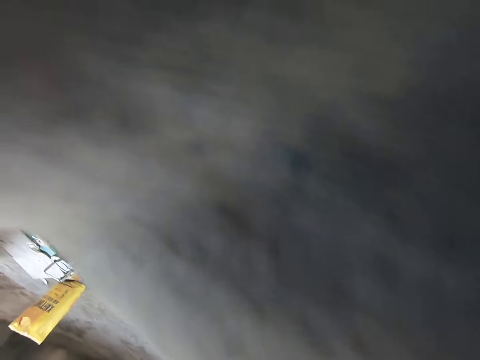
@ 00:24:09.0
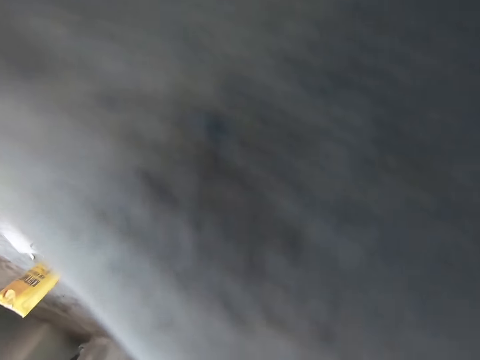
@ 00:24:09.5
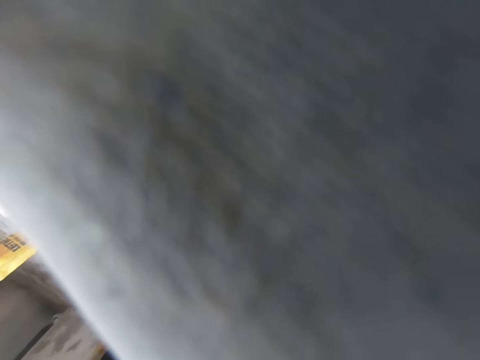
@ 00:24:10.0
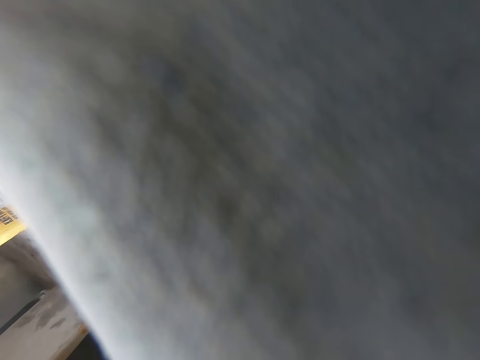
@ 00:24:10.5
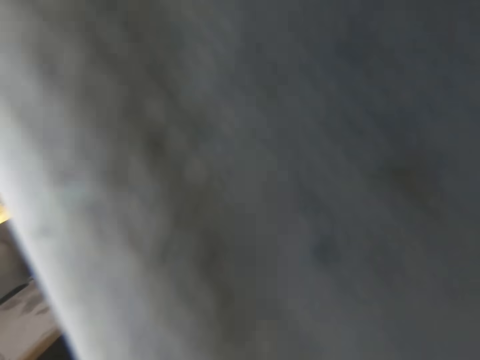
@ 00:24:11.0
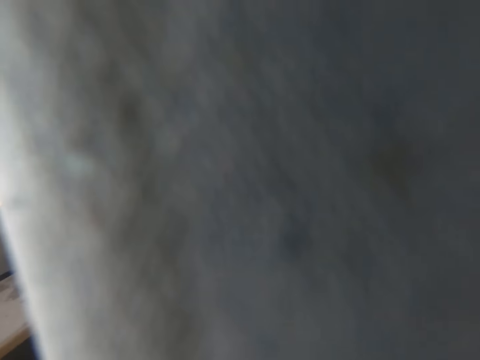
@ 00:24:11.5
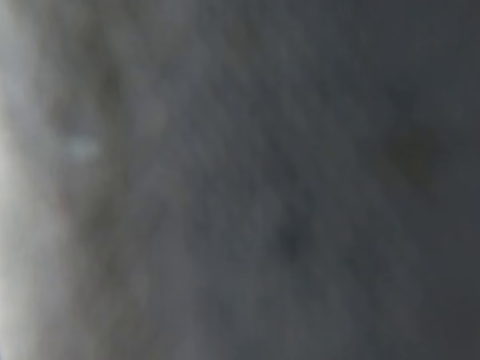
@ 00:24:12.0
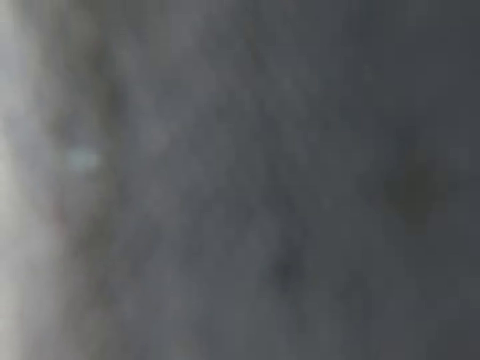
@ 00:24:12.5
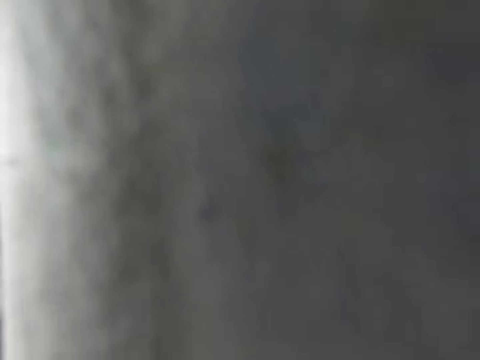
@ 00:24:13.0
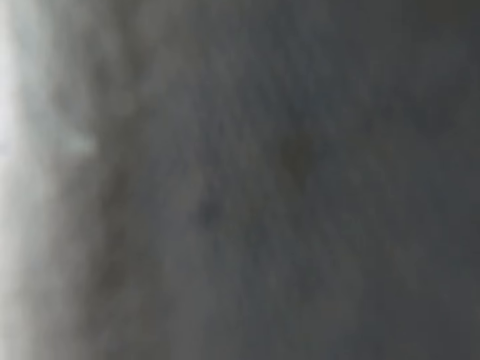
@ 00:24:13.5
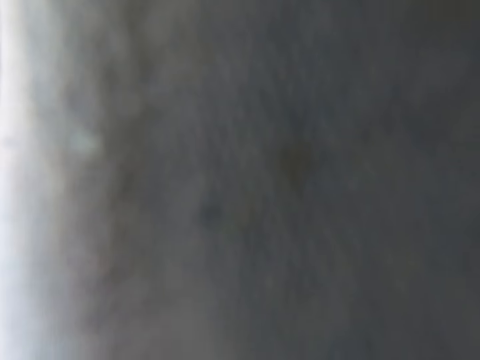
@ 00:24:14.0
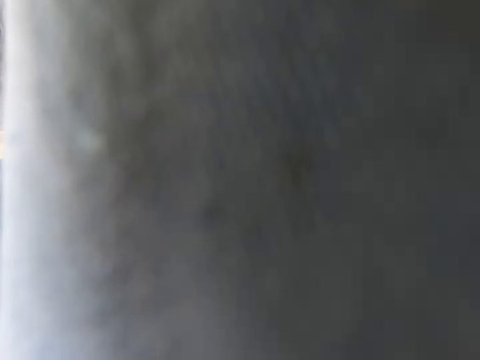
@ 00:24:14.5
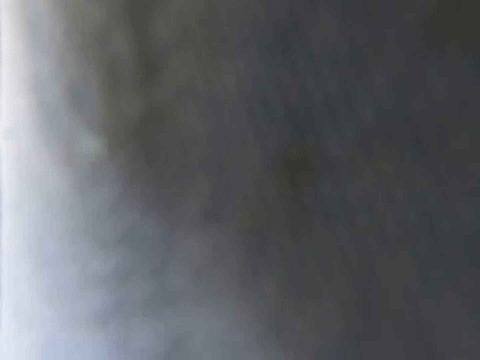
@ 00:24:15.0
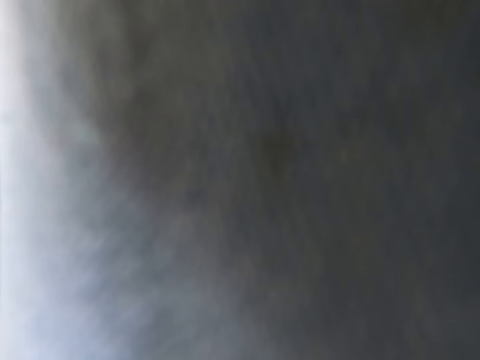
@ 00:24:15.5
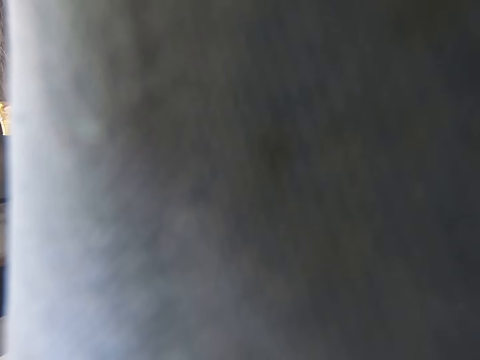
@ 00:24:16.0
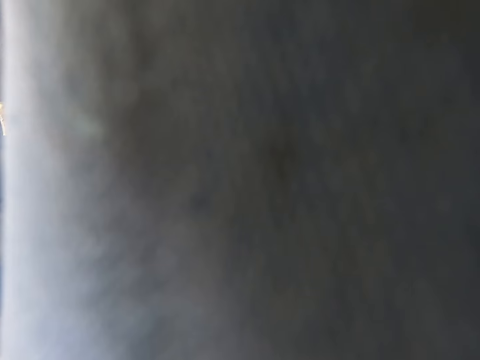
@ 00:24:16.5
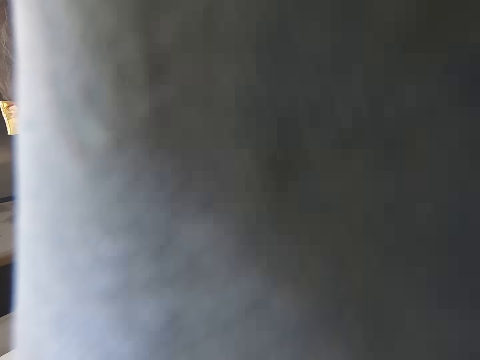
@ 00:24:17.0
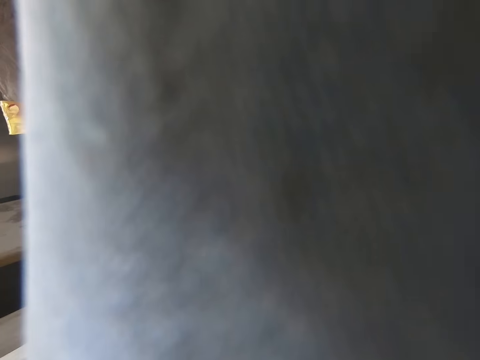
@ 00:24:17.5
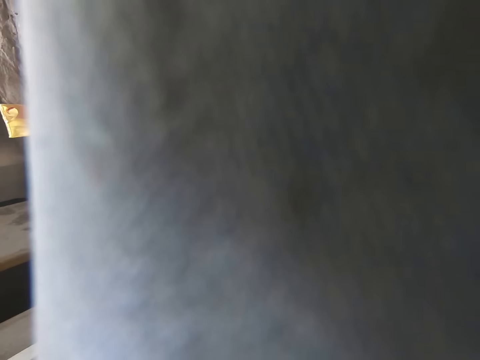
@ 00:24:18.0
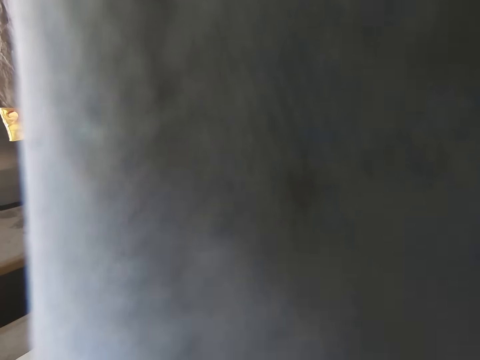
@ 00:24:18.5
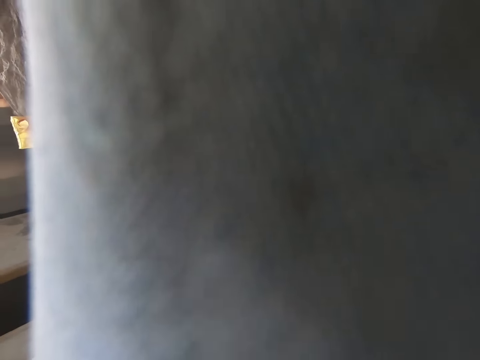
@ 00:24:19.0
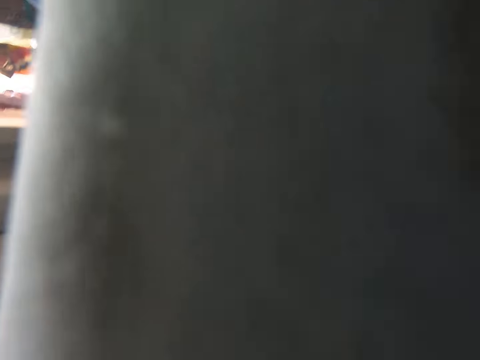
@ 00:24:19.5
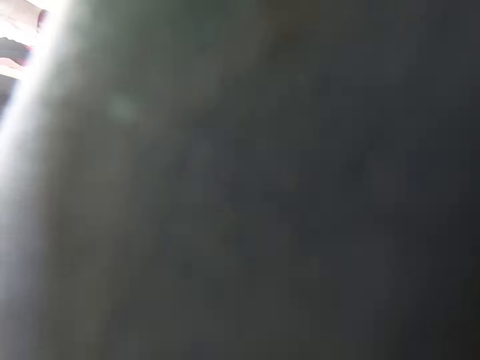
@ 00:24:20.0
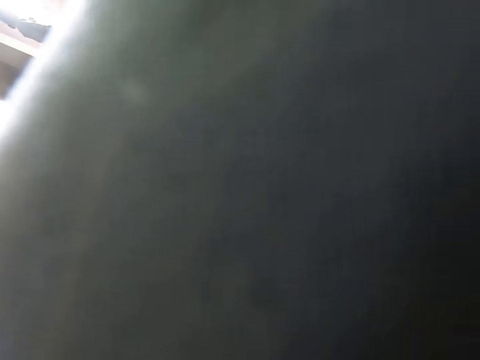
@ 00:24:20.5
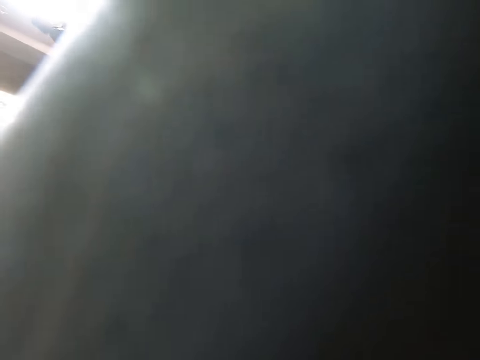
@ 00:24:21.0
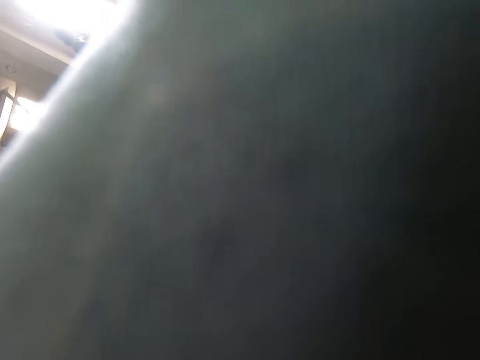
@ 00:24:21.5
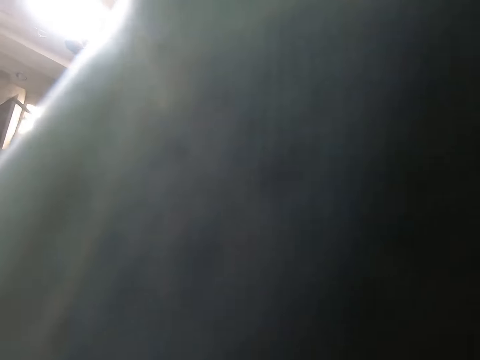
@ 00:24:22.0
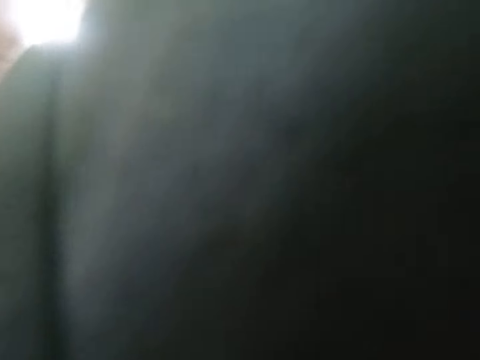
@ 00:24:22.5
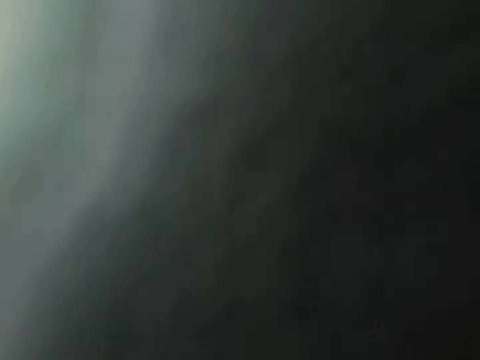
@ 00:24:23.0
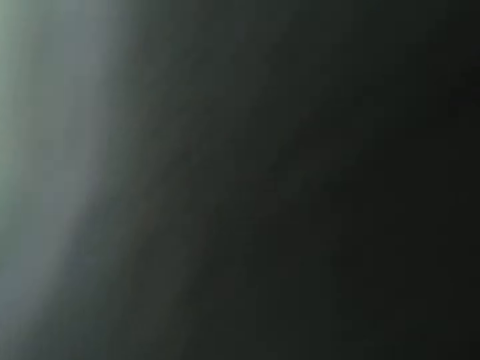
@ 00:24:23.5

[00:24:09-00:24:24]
The camera wearer adjusts the camera.

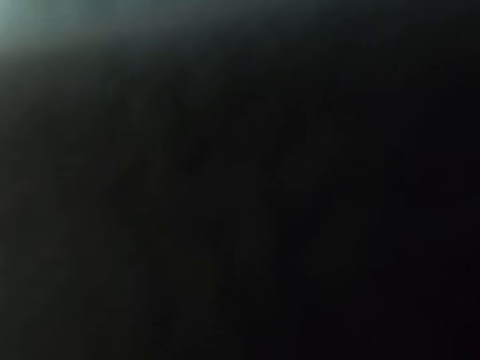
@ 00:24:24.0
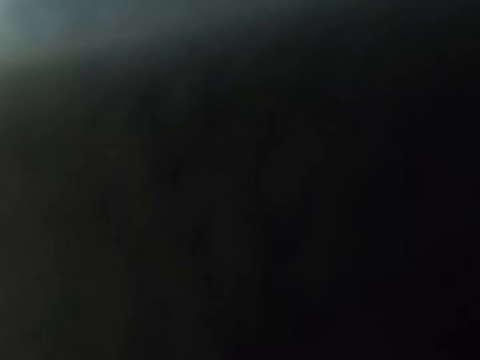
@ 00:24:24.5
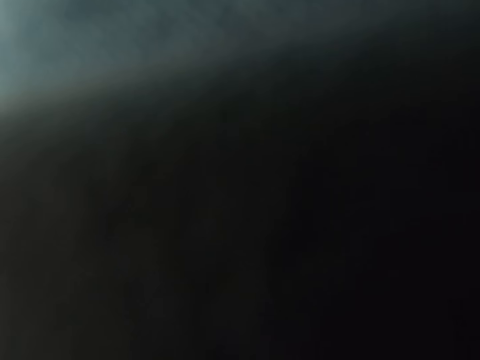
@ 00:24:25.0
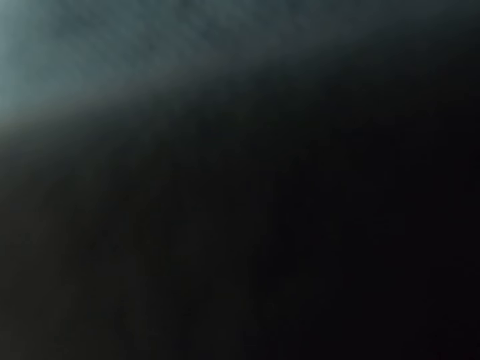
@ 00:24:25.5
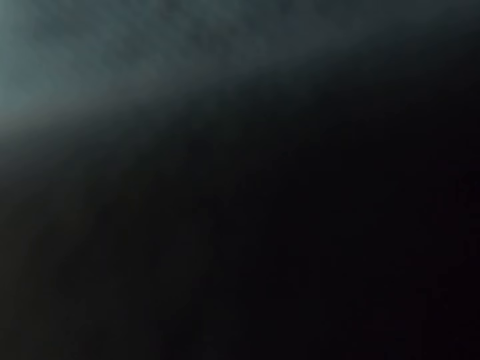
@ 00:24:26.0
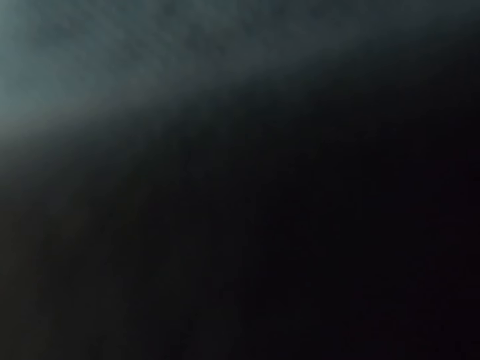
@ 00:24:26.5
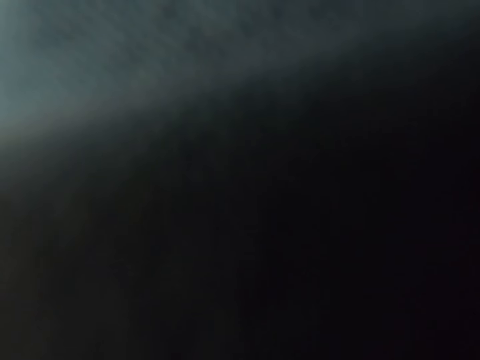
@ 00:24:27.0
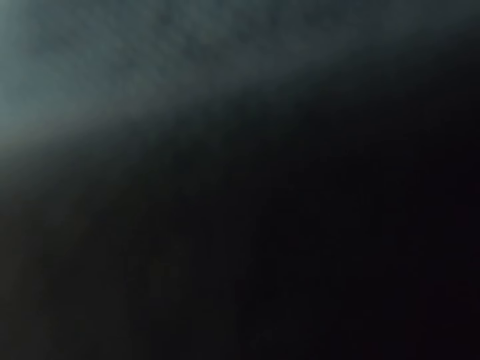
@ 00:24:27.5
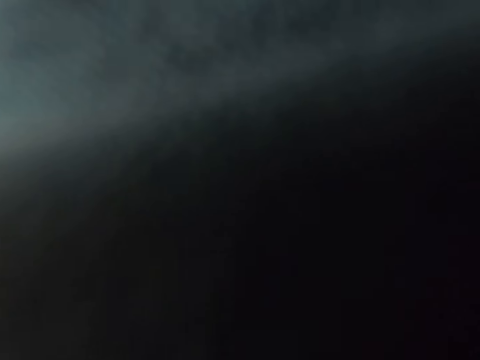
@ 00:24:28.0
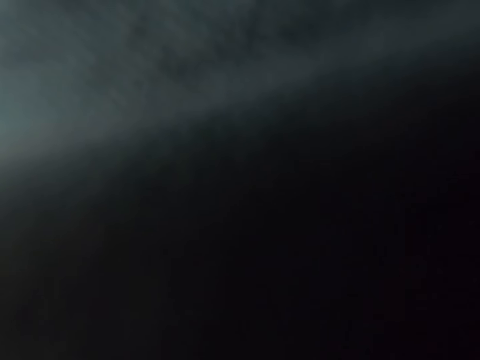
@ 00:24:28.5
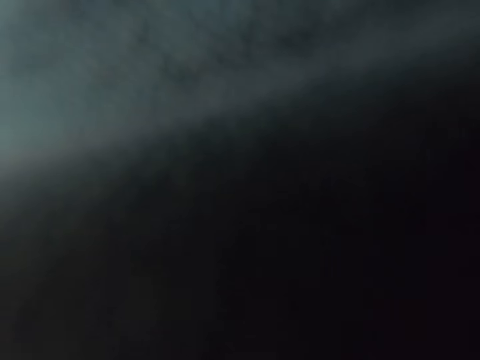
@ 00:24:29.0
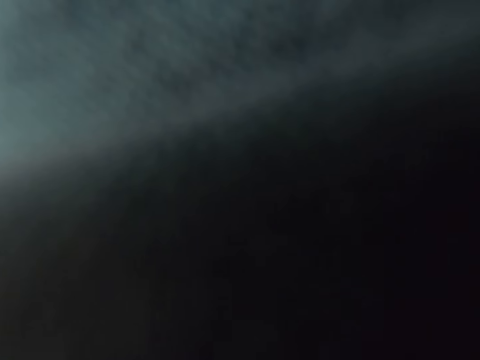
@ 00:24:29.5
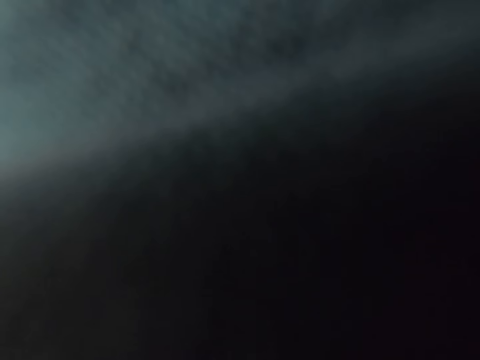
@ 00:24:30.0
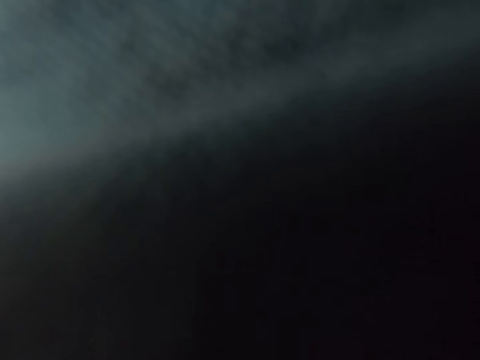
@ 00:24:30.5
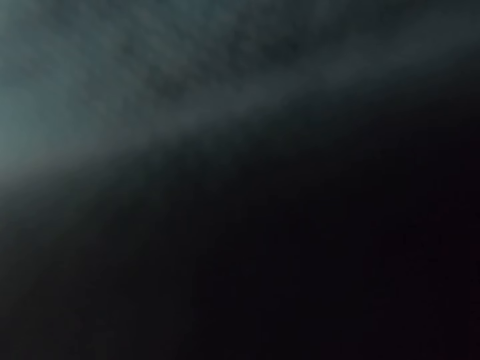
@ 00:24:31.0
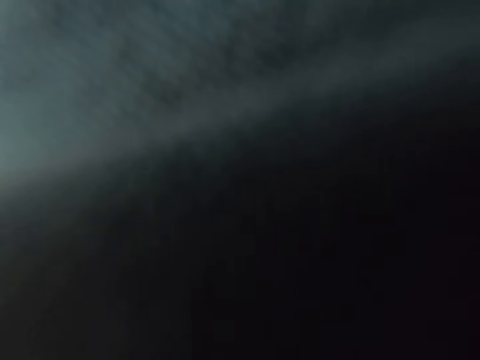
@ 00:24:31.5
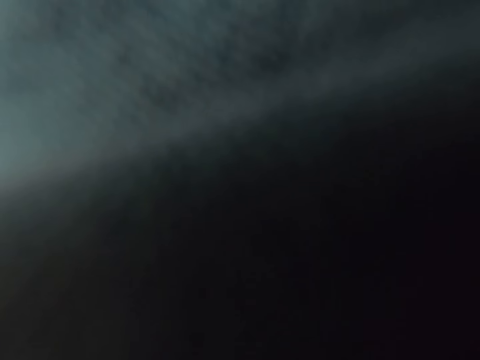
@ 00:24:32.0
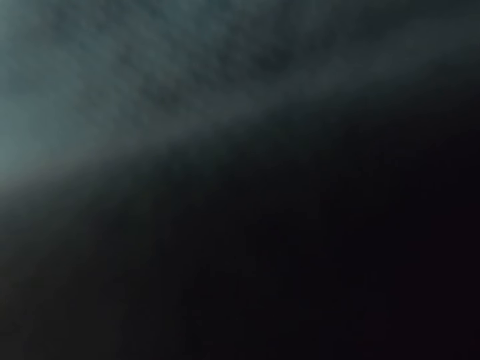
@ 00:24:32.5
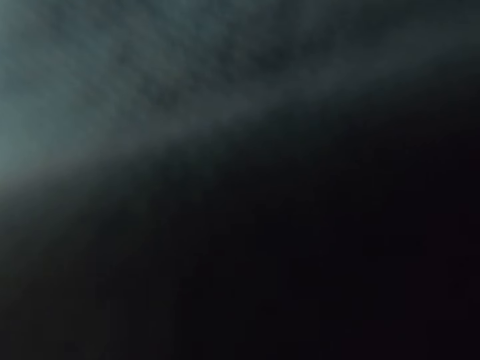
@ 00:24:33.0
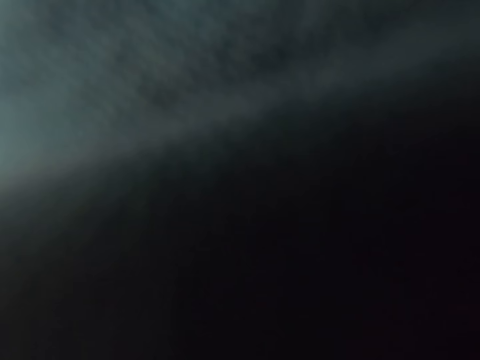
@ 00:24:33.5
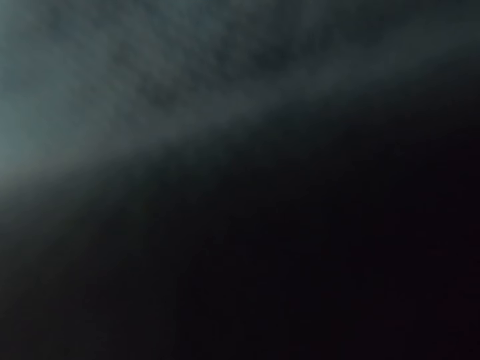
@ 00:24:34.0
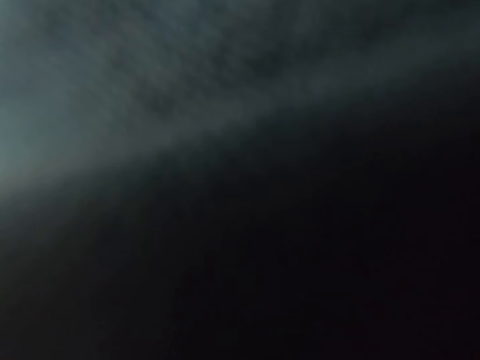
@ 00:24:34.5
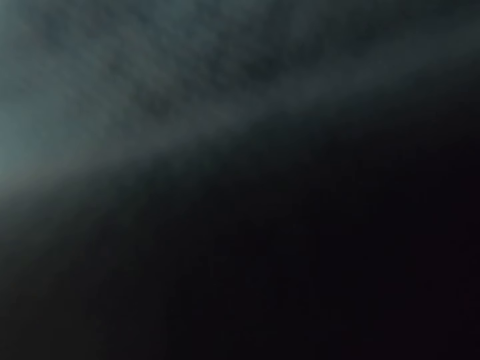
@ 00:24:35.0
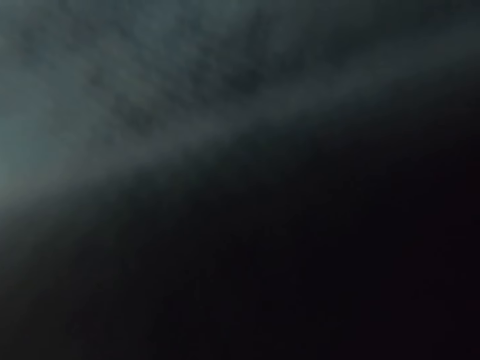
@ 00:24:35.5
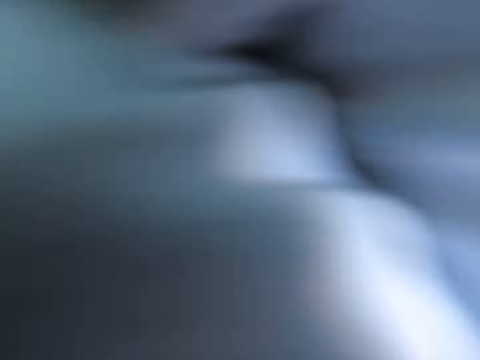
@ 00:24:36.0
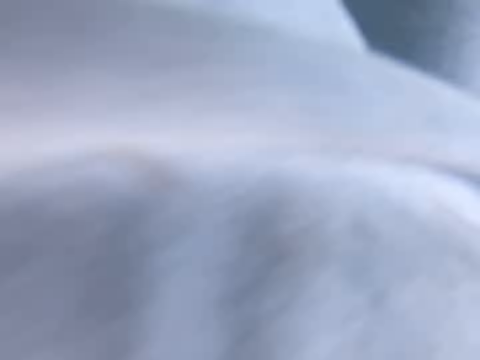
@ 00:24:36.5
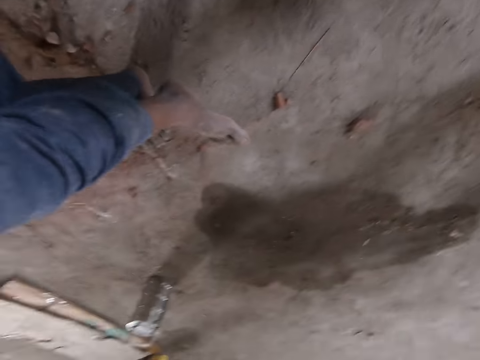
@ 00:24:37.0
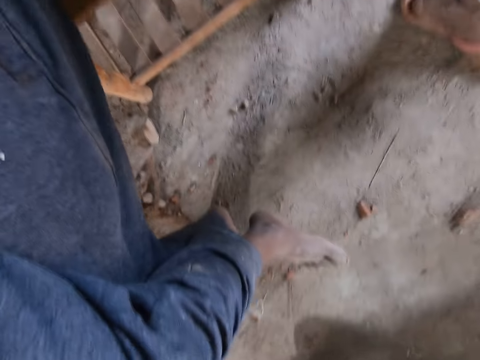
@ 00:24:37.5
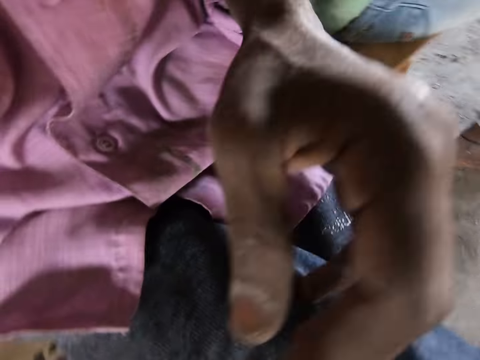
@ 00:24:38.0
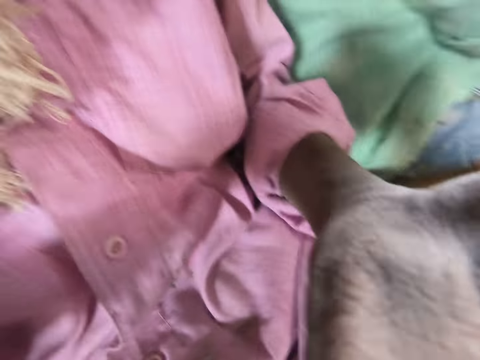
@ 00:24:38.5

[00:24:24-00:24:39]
The camera wearer converses. A person converses with the camera wearer. The camera wearer converses with the person. They adjust the camera. The person adjusts the camera.
